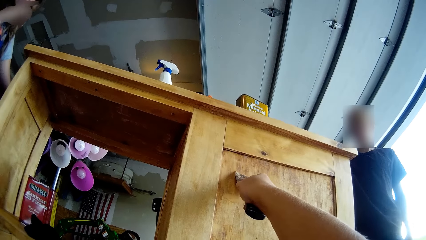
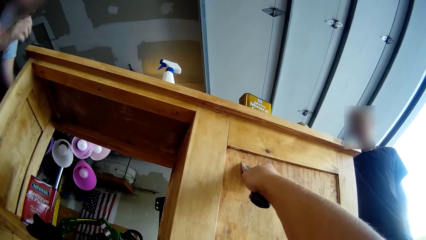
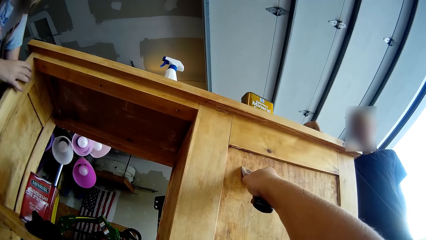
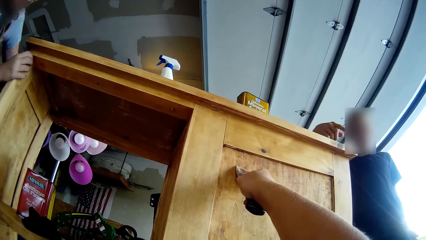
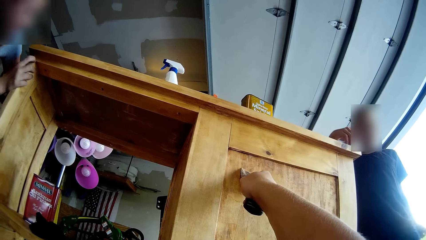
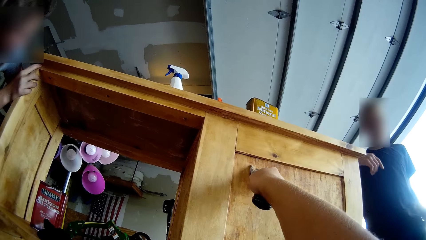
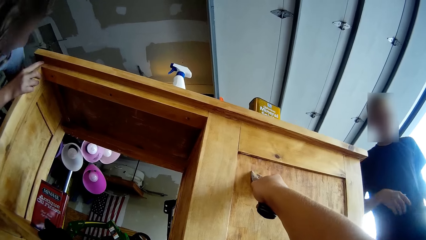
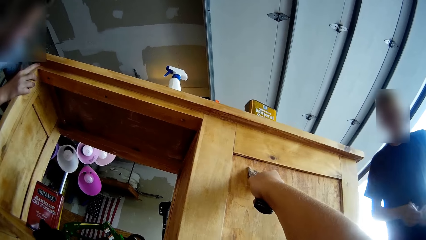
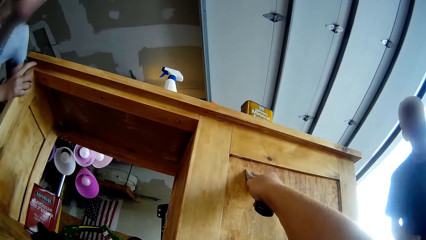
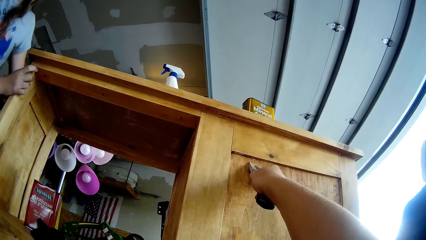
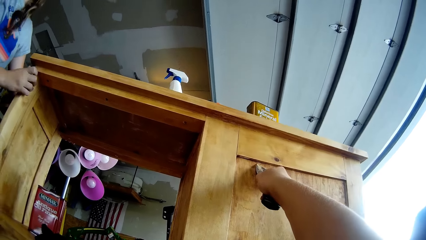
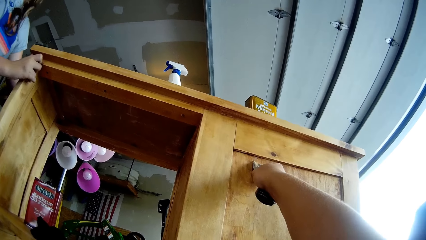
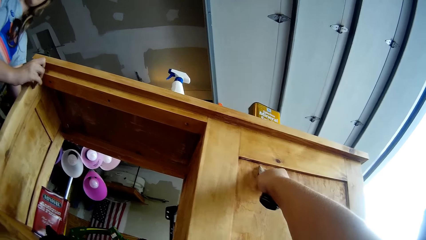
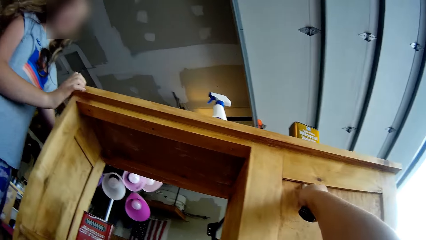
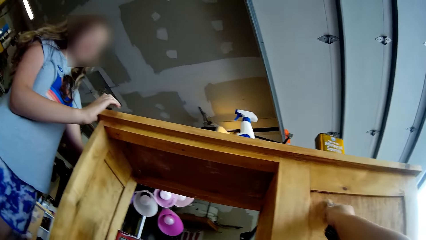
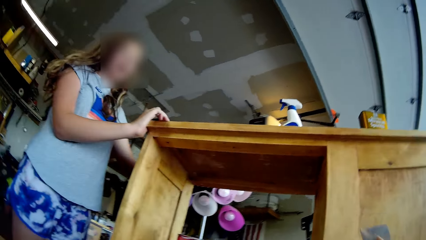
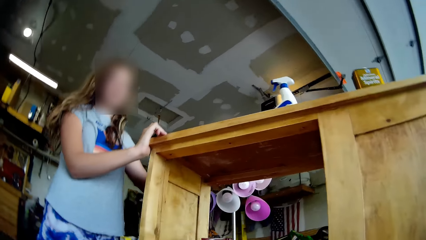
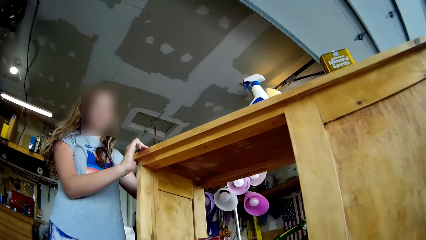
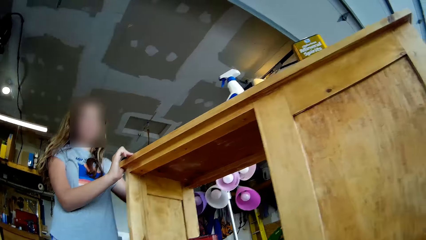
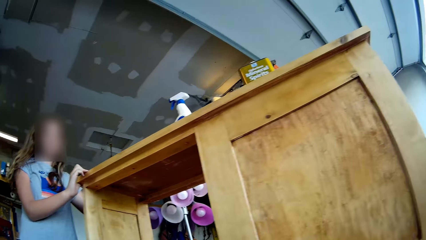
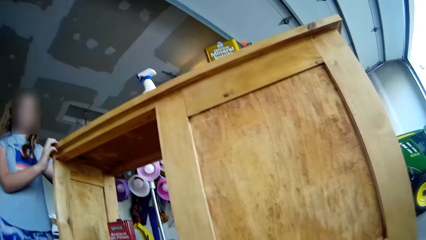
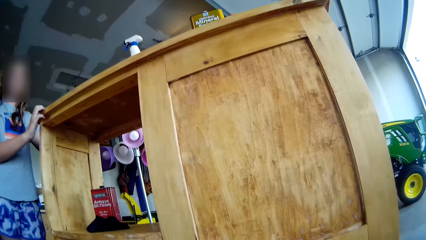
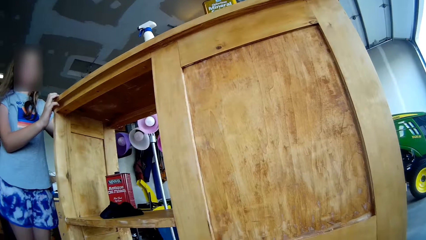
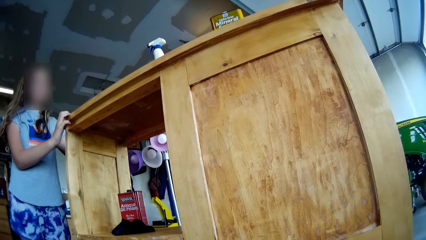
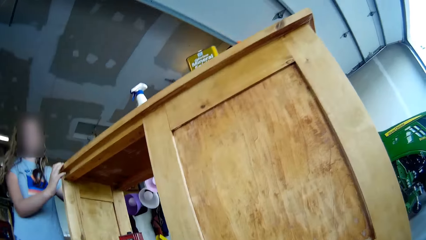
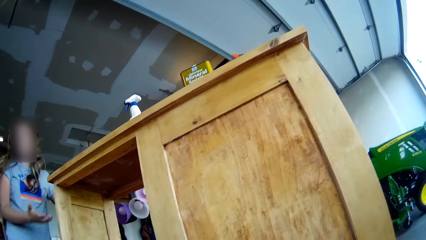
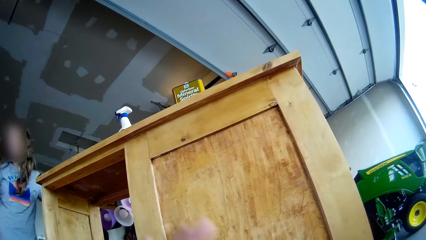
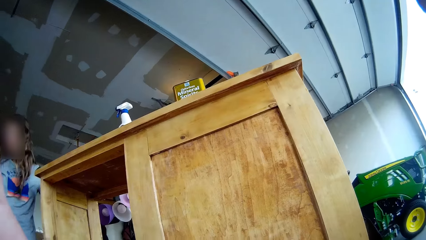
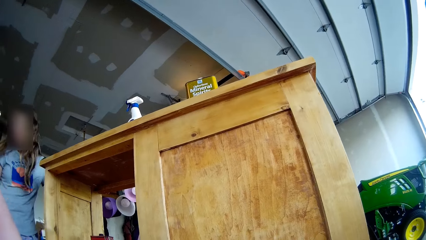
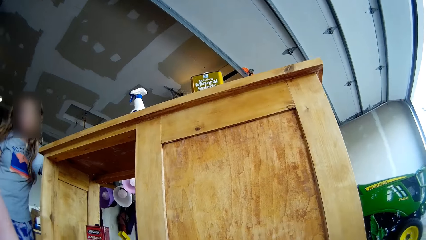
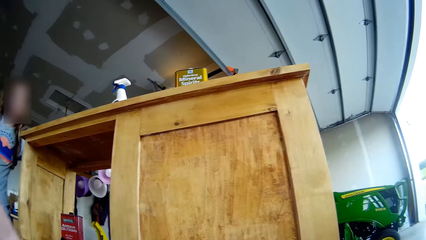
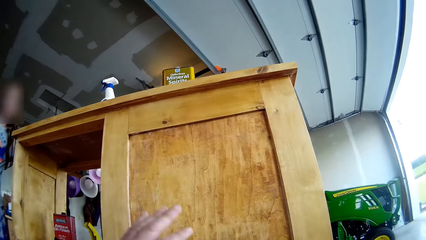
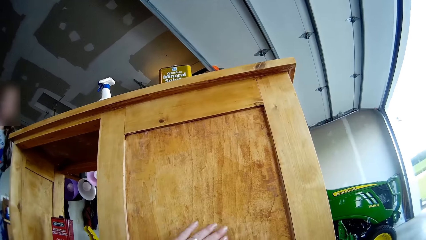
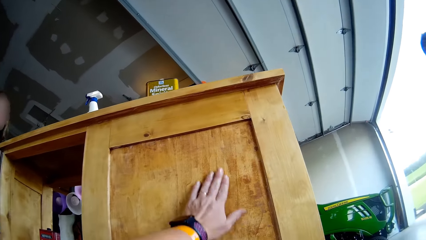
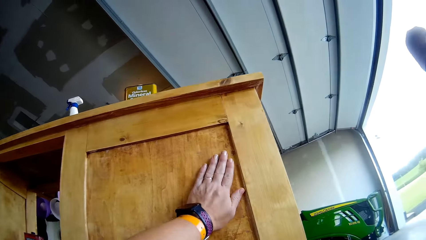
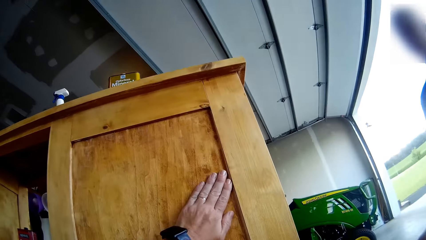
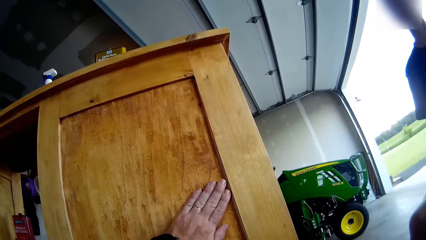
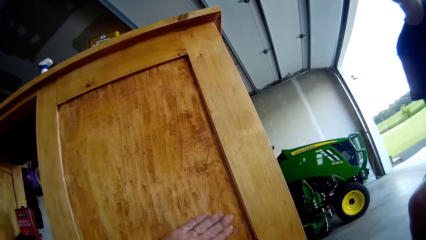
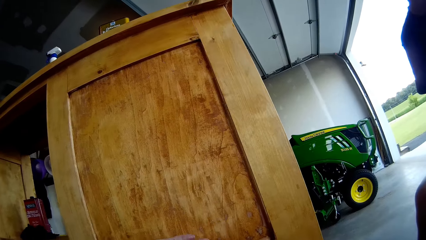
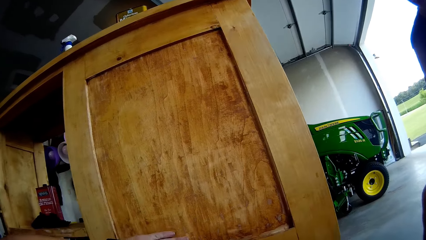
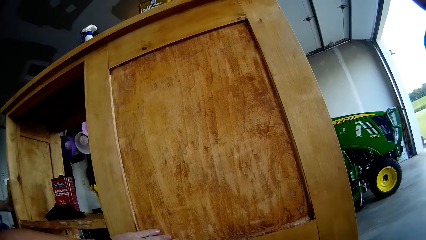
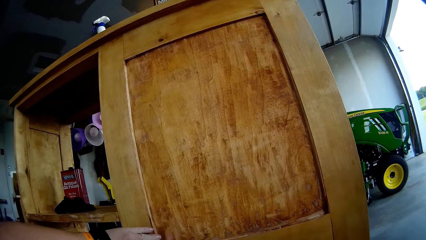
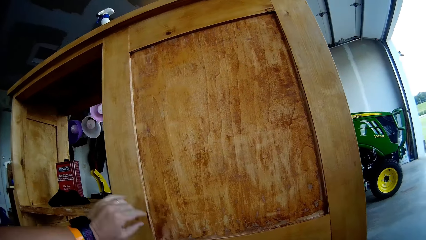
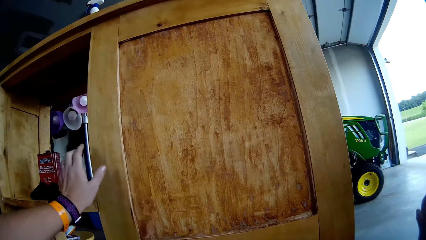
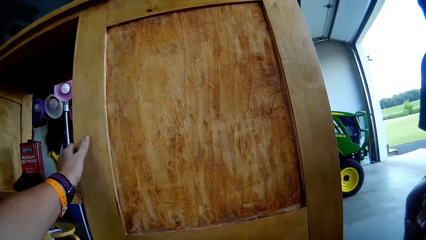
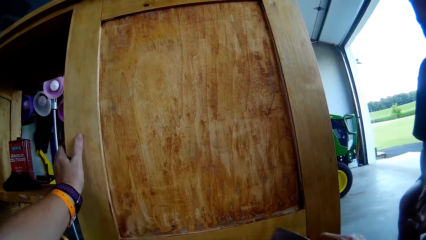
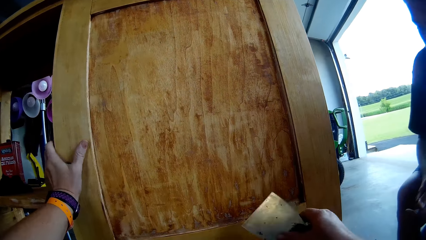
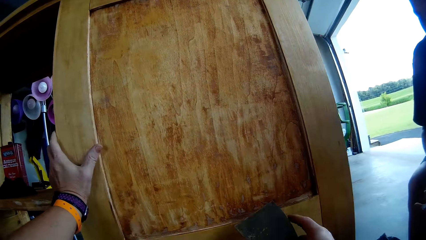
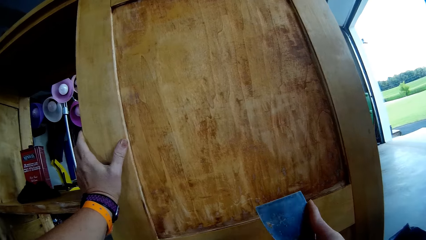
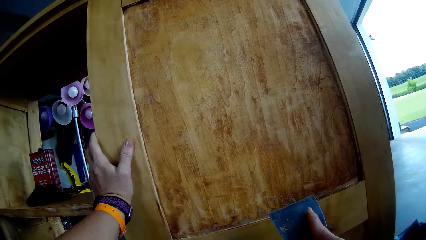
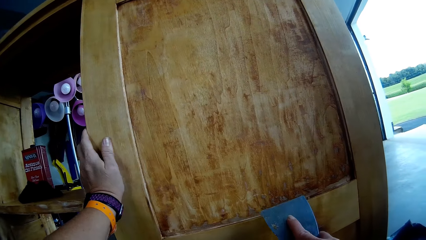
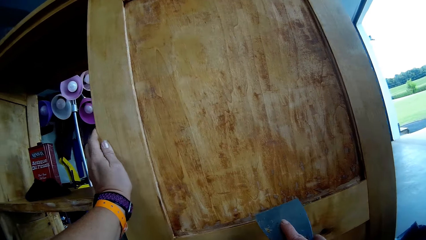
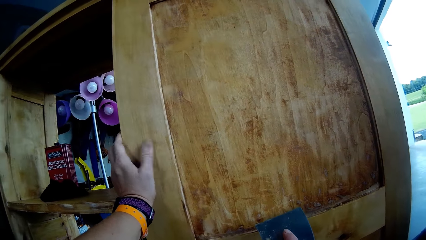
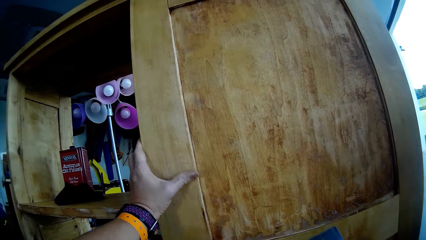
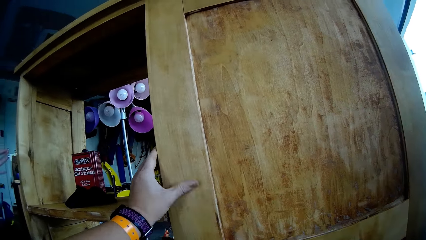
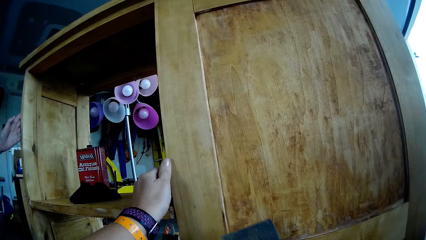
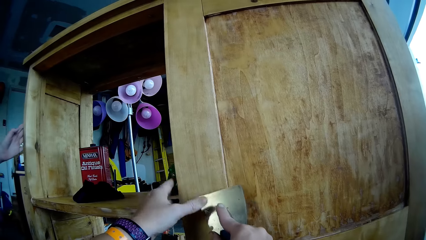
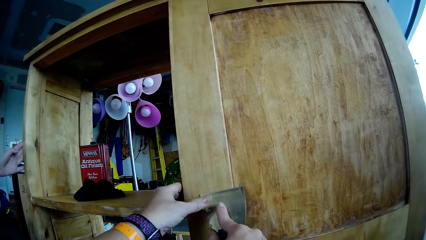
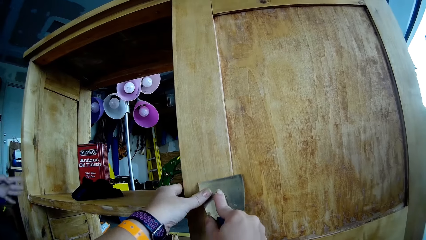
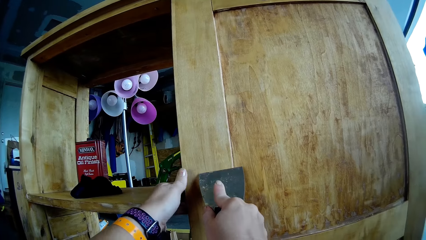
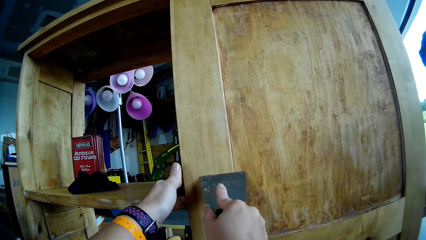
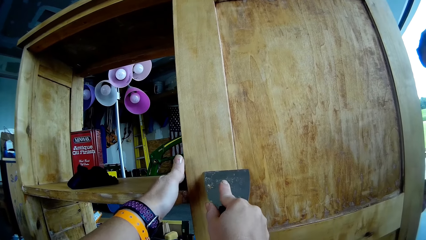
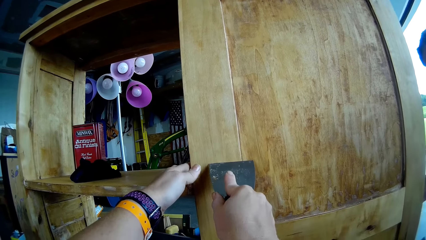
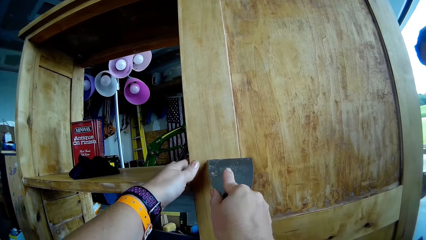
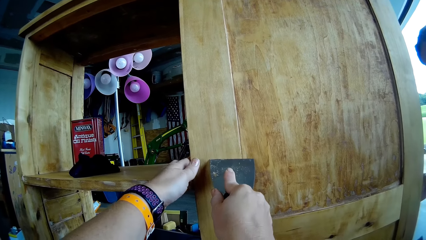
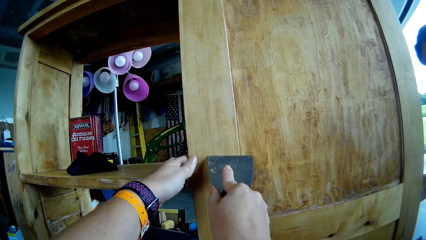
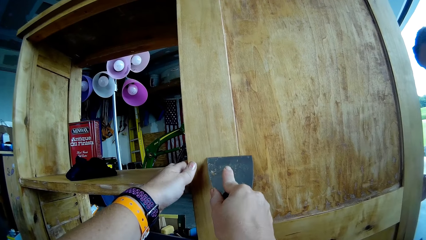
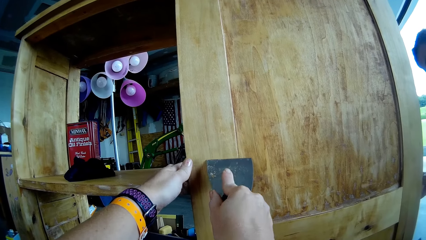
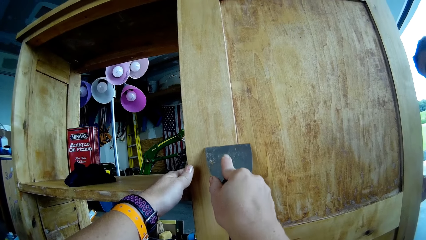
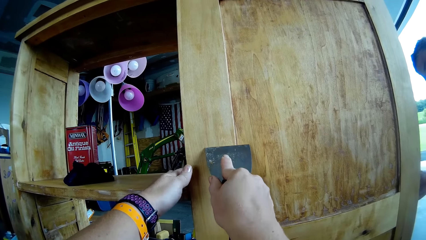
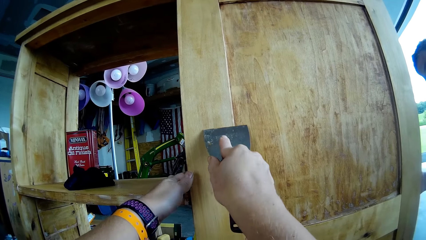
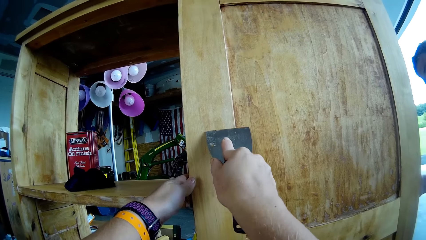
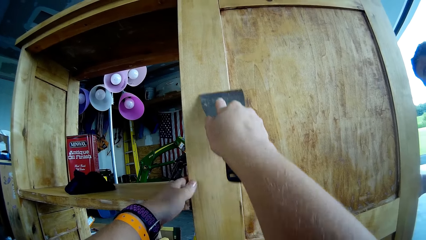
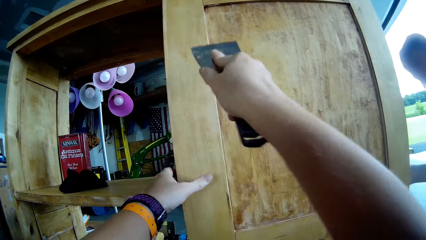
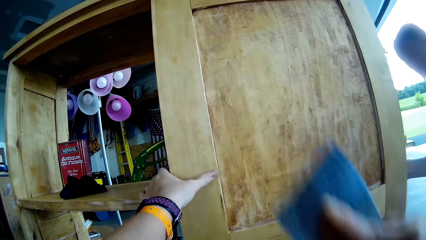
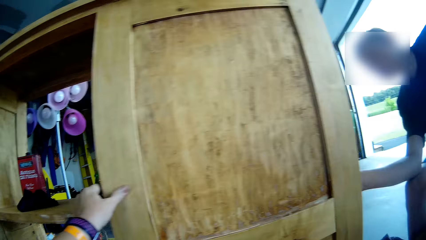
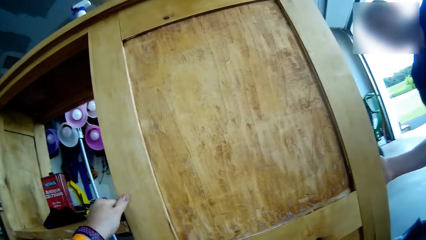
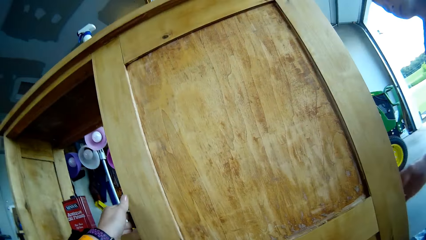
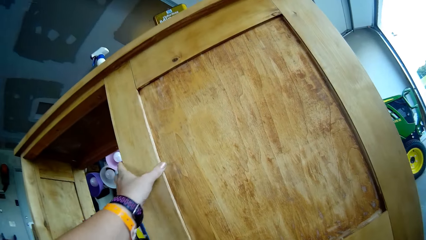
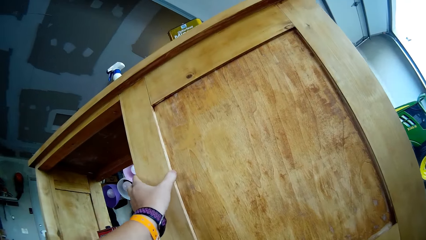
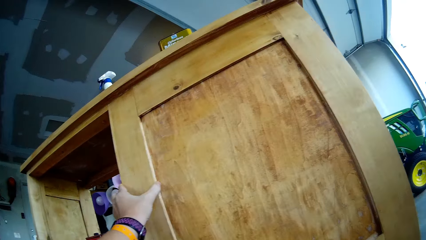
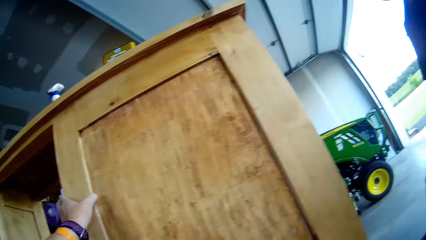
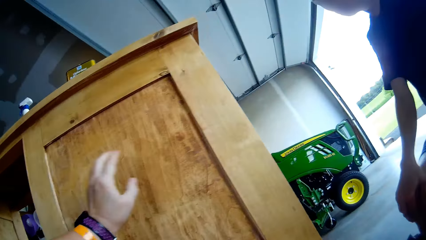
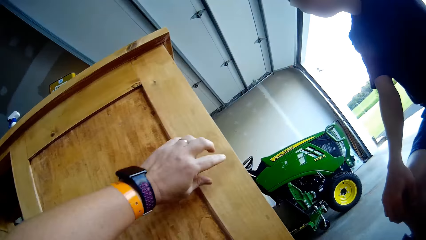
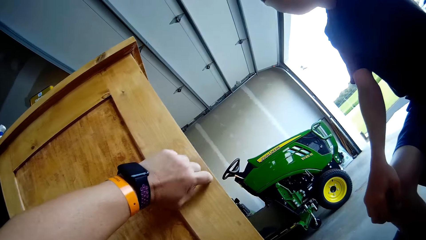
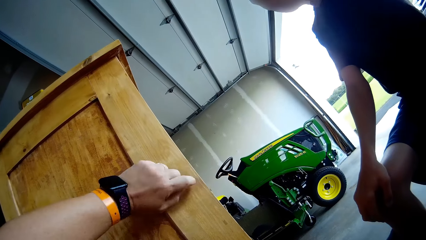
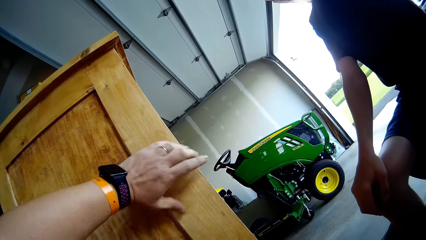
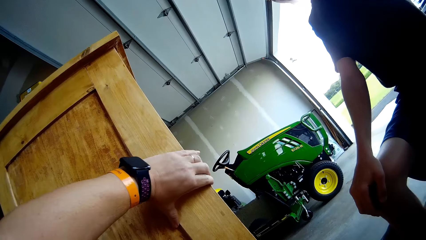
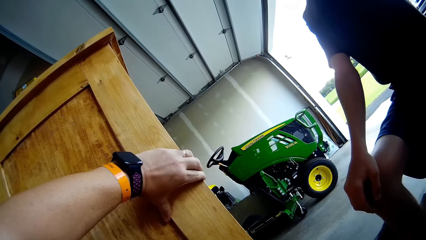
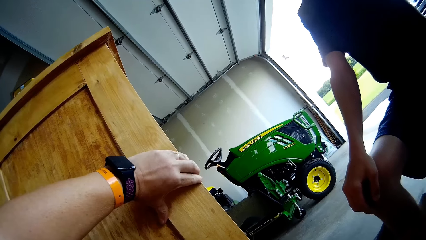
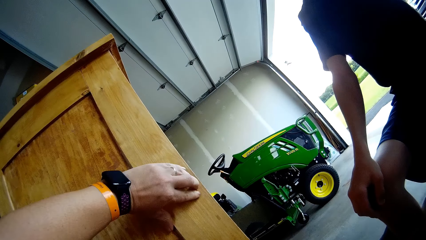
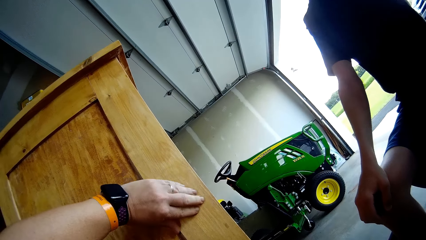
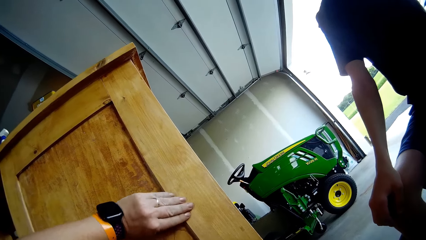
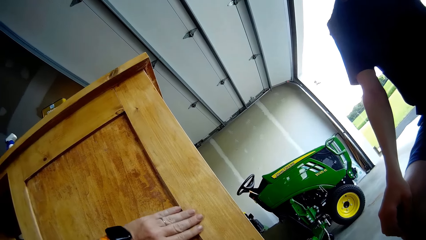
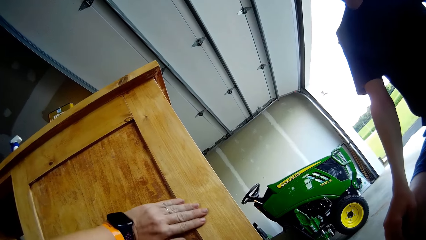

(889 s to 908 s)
A girl lifts her hand. The girl holds the storage cabinet or table. A boy moves back. The girl looks into the storage cabinet. The camera wearer looks at the storage cabinet. She lifts her left hand, rubs the table and moves her left hand on the storage cabinet. She holds the storage cabinet with her left hand. She moves a scraper. She moves her left thumb on the storage cabinet. The girl feels the texture of the storage cabinet. The camera wearer holds the scraper. She scrapes the storage cabinet with the scraper. The boy touches the storage cabinet. The boy holds the table. The camera wearer holds the storage cabinet with her left hand. She removes her left hand from the storage cabinet. She taps the storage cabinet with her left index finger. She holds the storage cabinet with her left hand. She moves her left hand on the storage cabinet.
